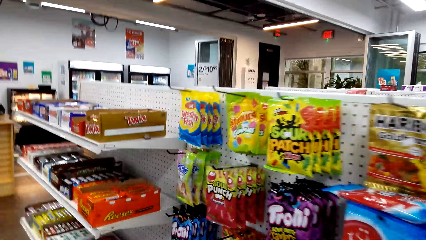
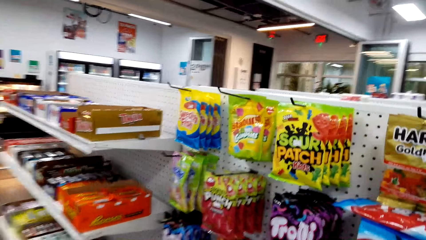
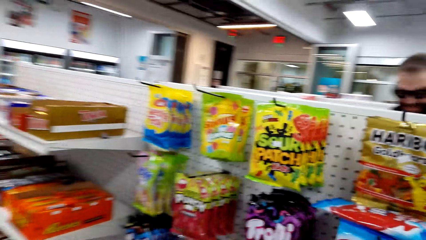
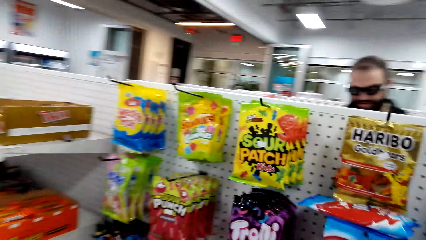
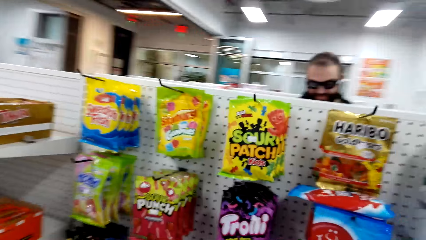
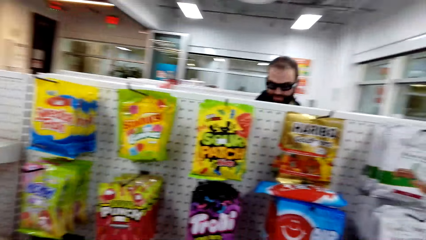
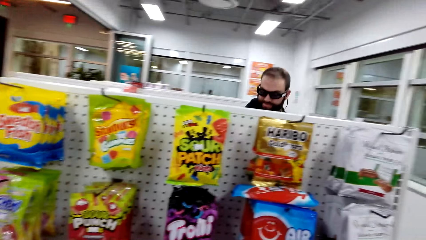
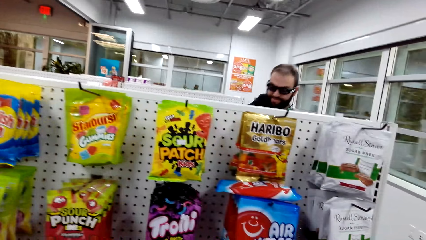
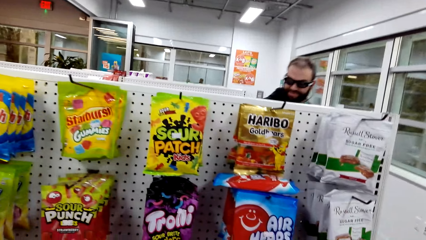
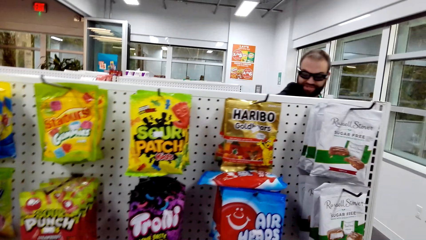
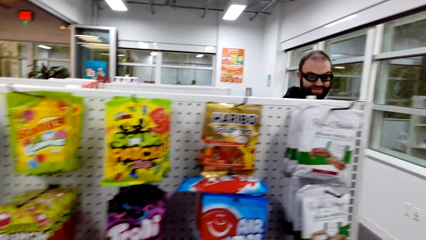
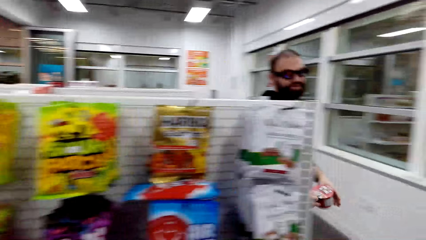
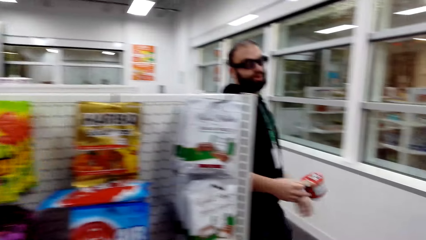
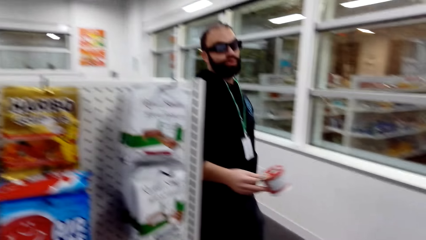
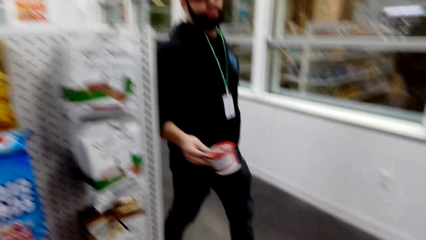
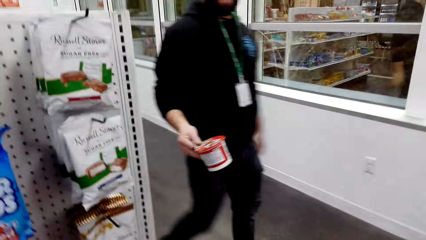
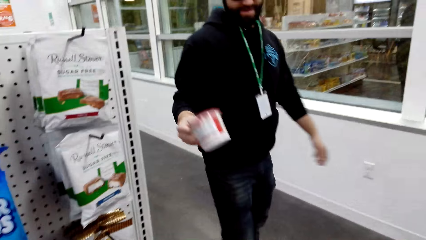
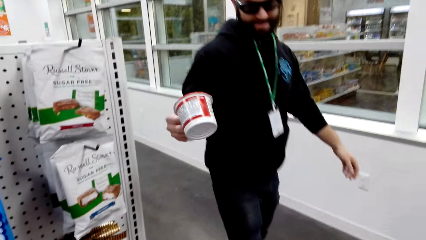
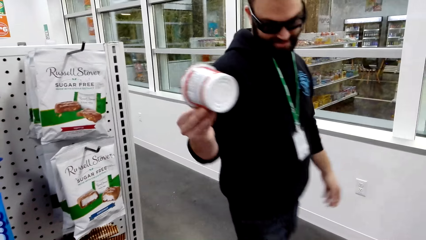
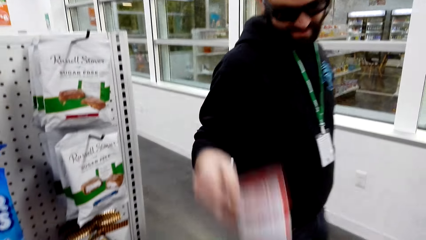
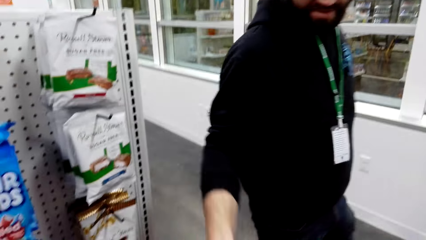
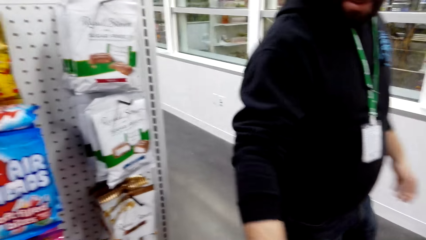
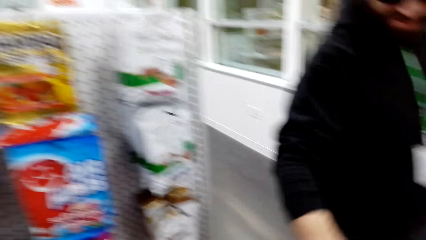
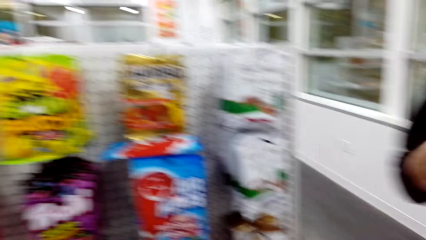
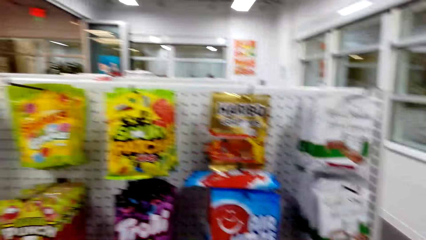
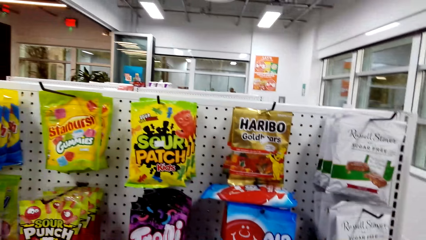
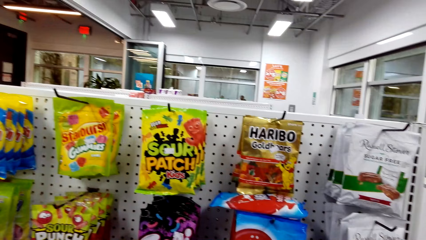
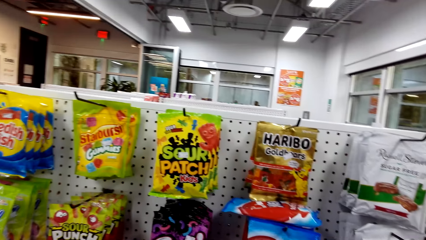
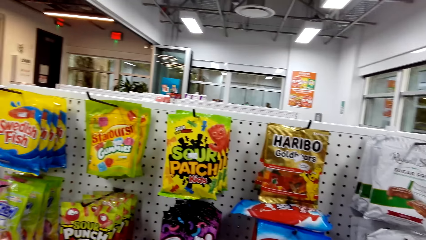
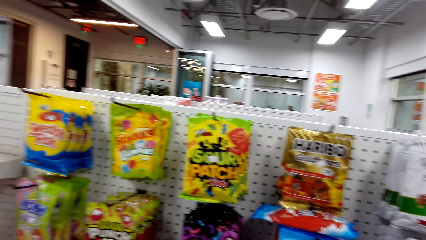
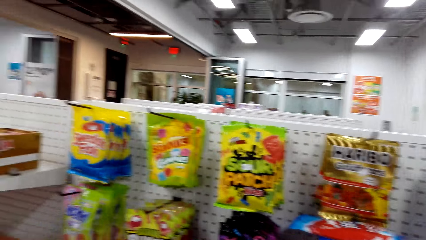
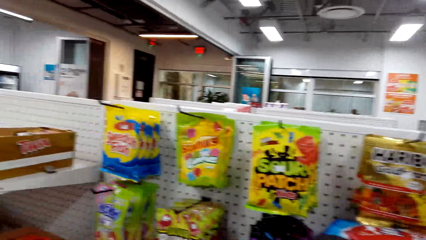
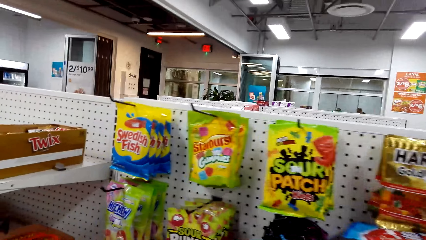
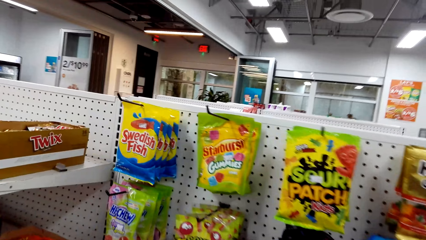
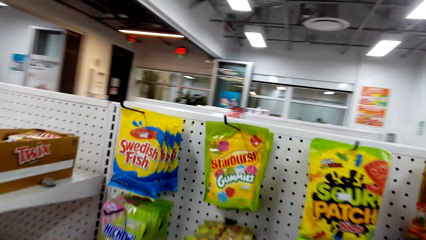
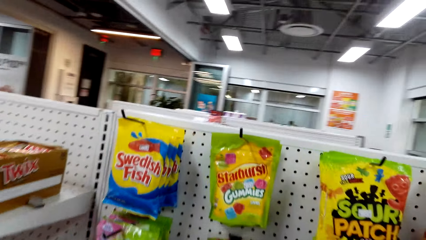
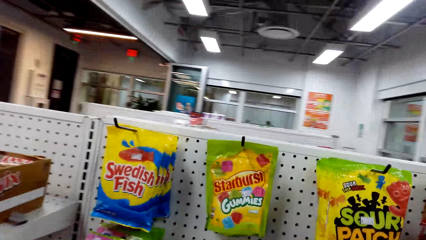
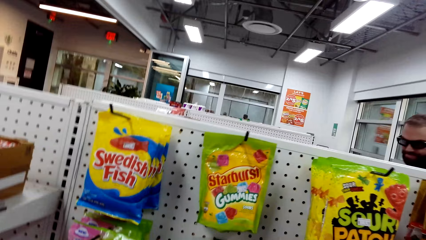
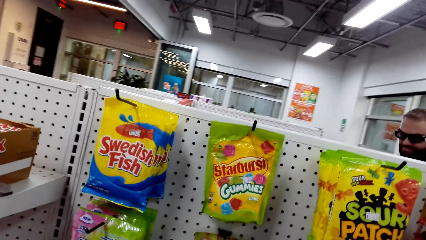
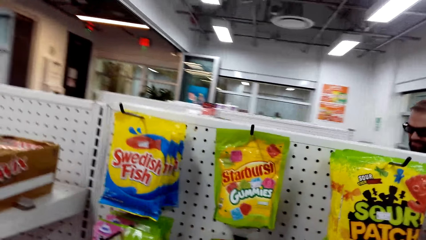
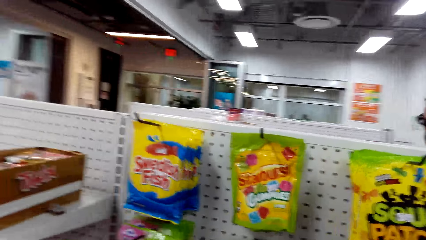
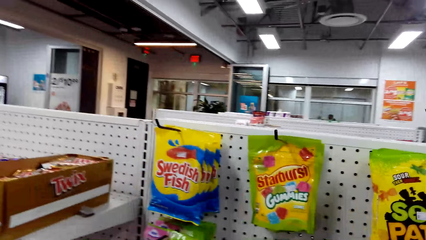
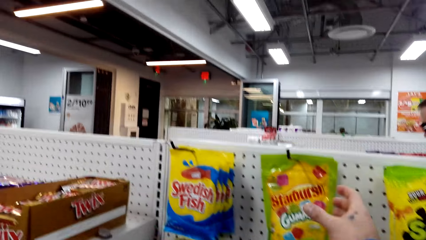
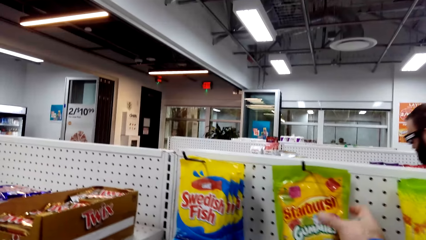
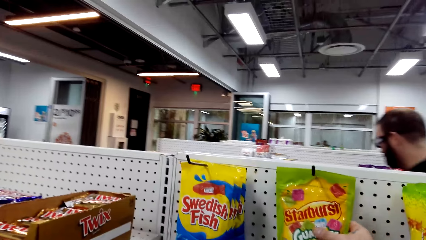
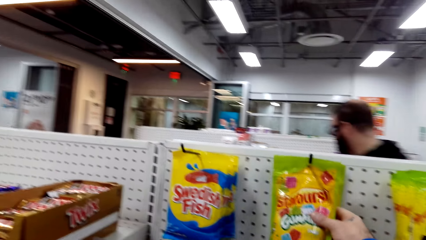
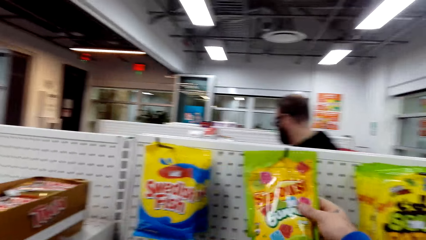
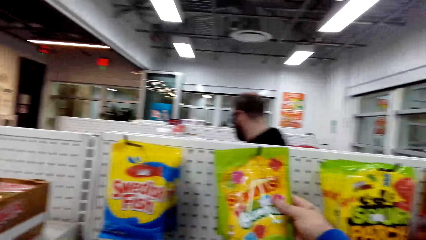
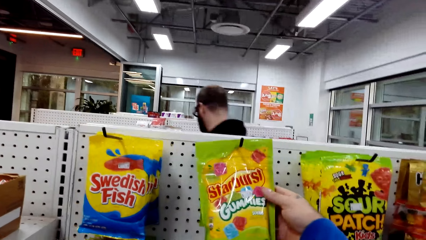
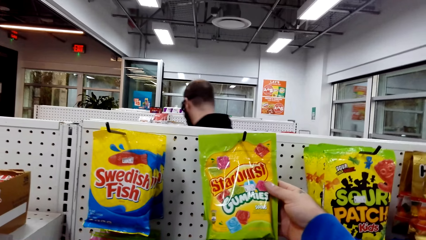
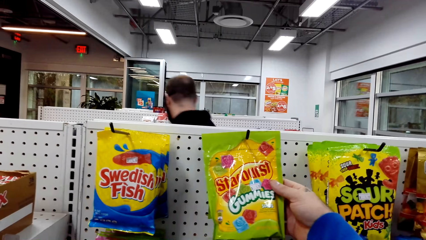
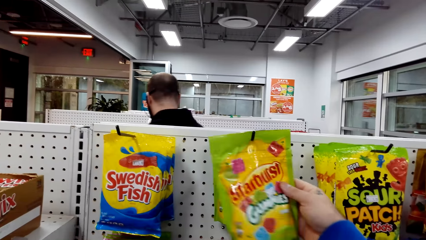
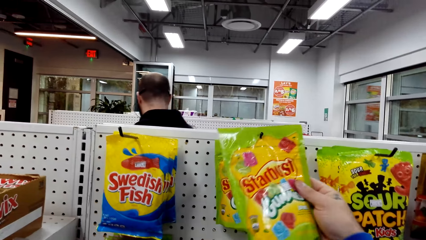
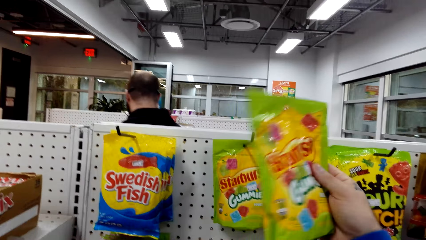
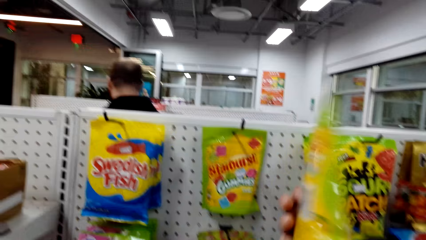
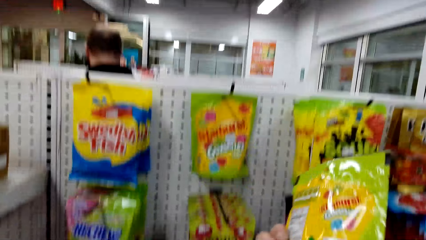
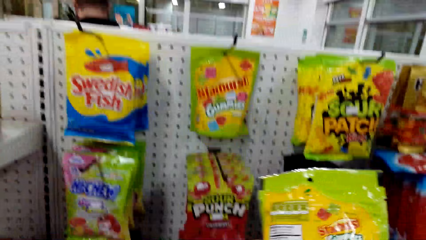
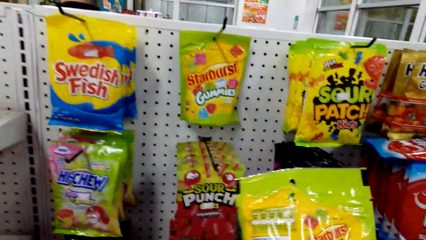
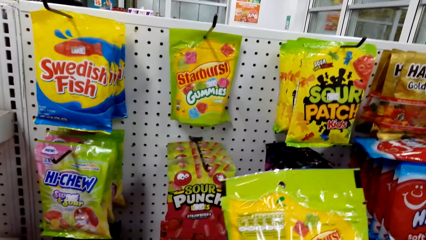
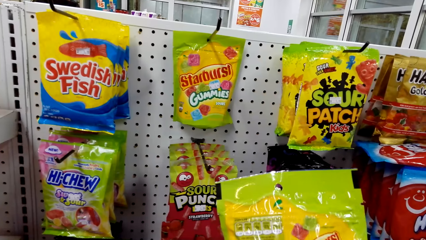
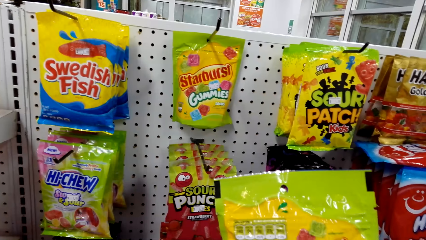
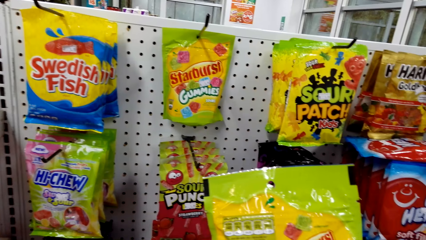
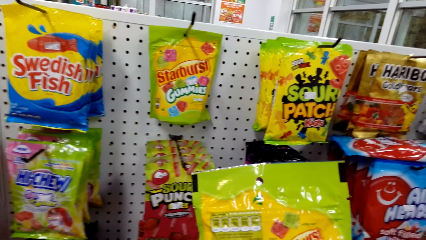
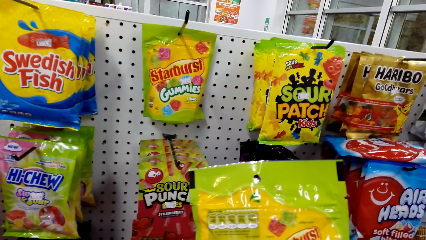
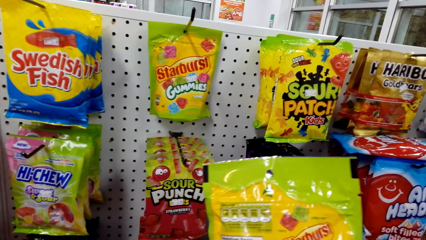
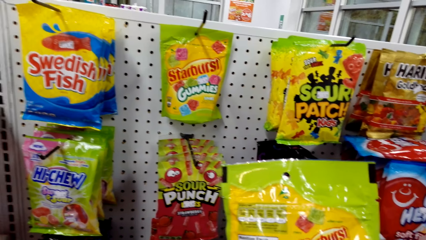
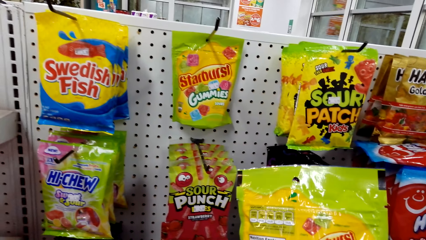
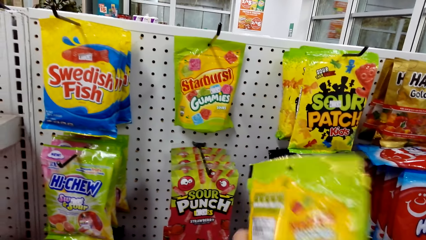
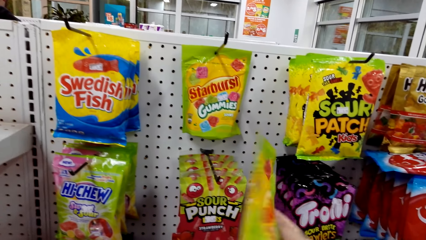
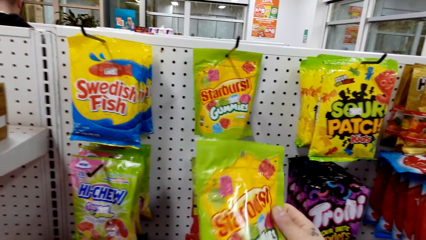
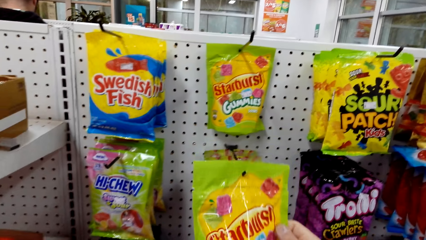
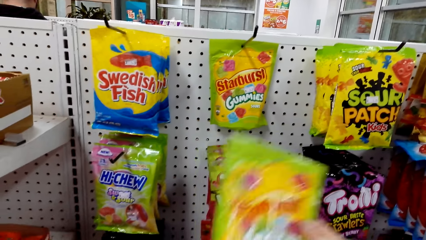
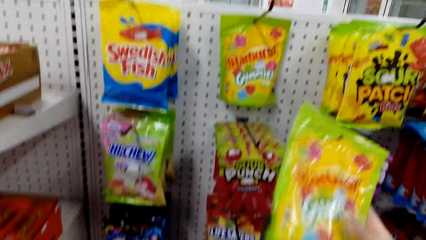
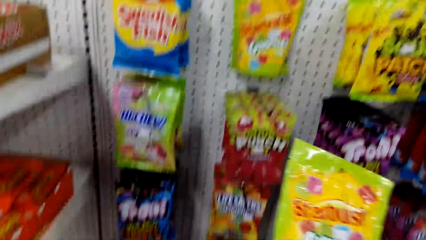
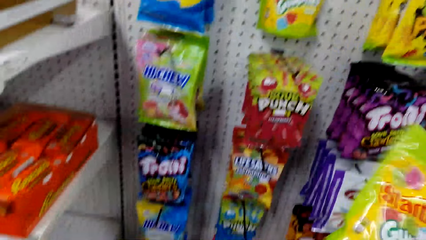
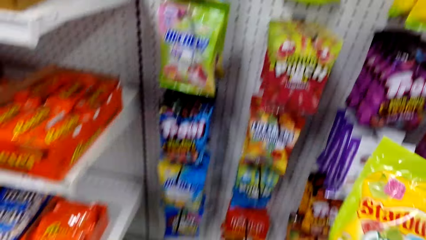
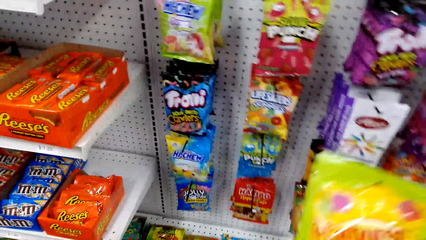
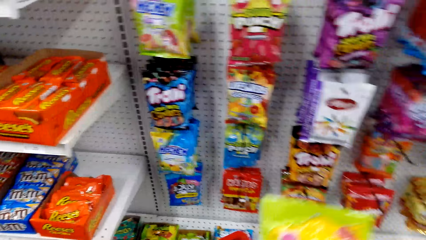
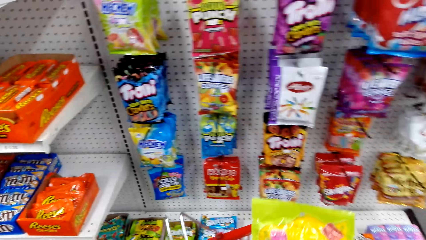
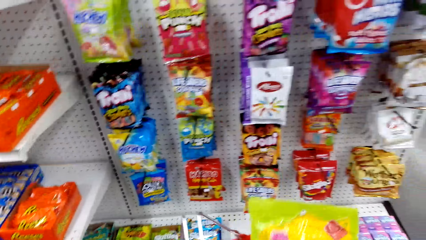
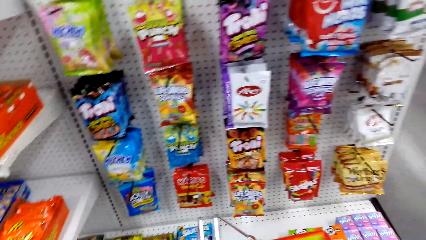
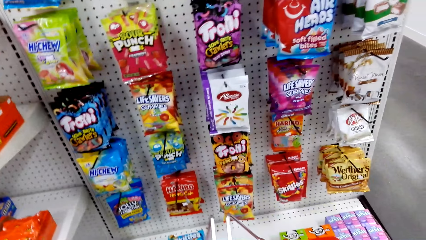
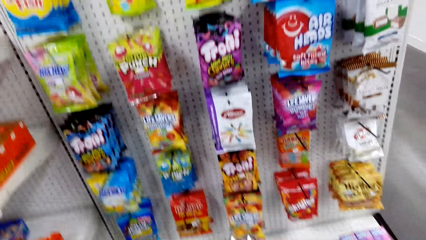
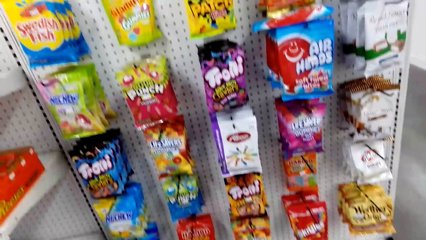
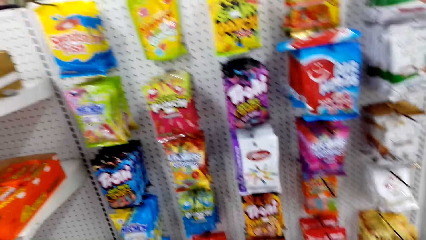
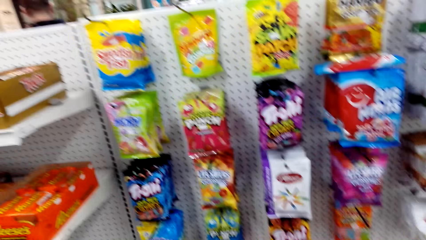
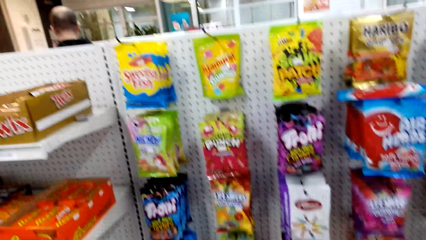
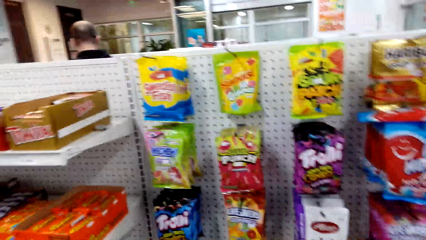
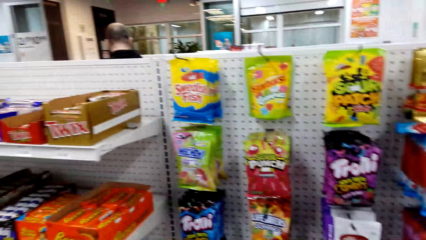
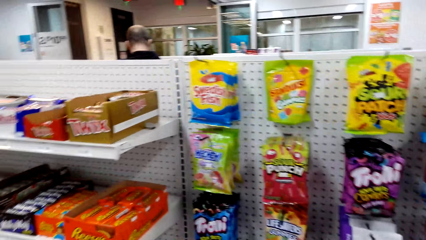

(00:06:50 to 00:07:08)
The camera wearer looks around the store shelf. A man moves around and puts something in the basket. The camera wearer picks a Starburst. The man moves around. The camera wearer looks at the Starburst and puts the Starburst in the shopping basket.
